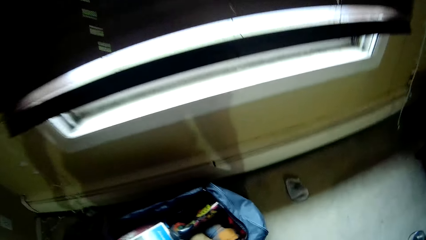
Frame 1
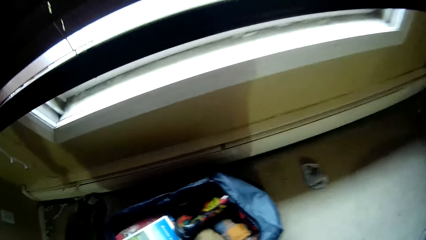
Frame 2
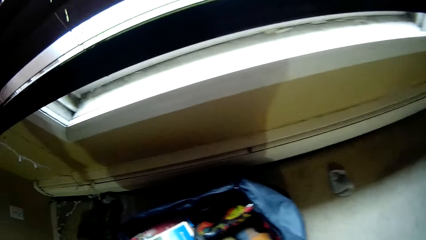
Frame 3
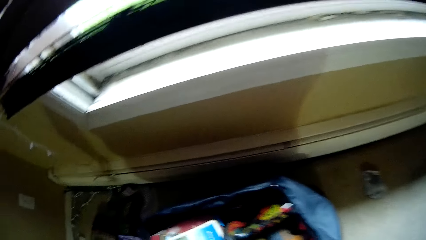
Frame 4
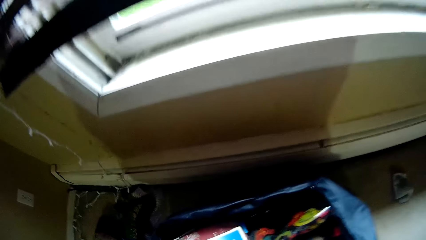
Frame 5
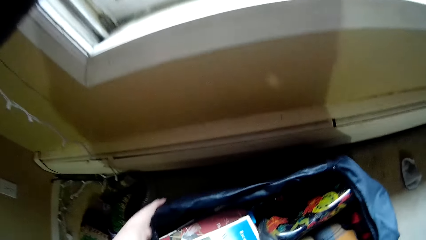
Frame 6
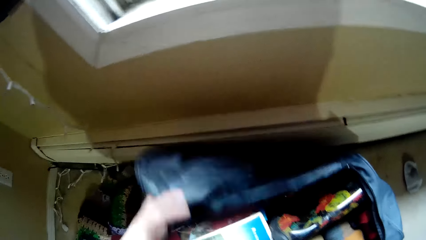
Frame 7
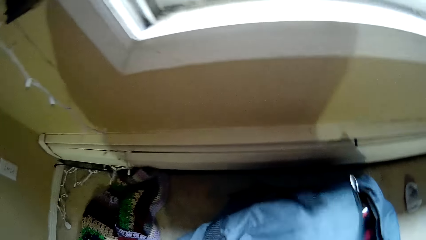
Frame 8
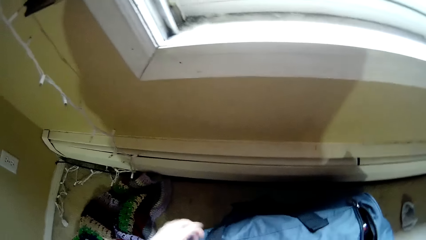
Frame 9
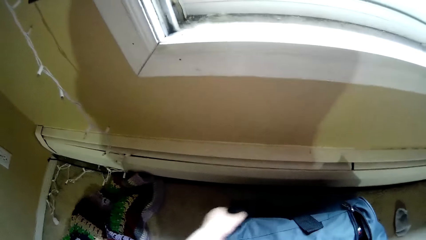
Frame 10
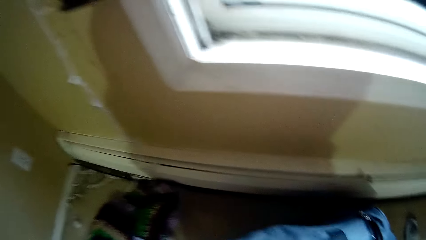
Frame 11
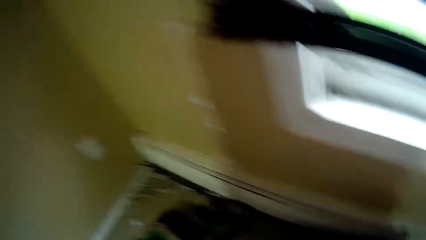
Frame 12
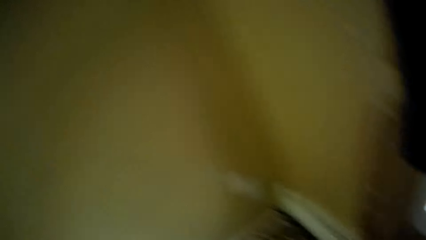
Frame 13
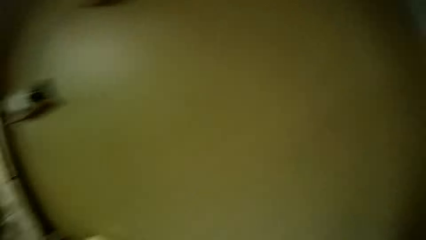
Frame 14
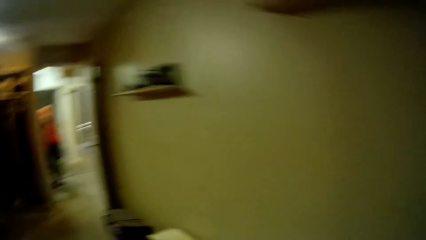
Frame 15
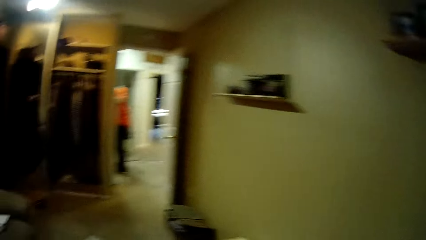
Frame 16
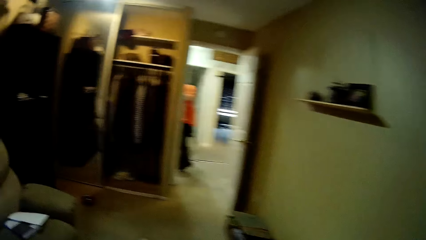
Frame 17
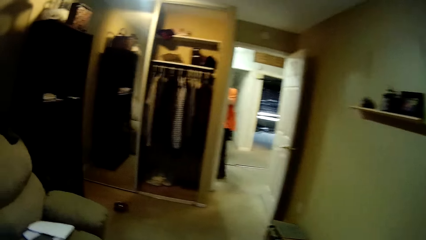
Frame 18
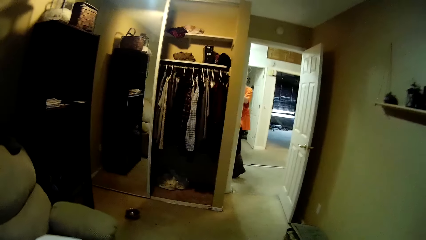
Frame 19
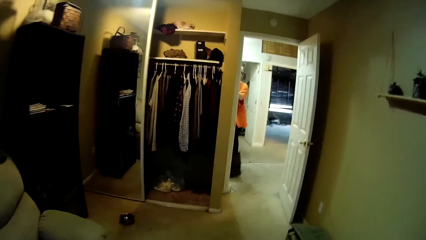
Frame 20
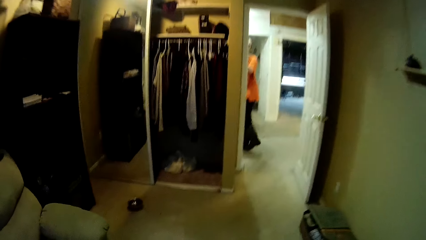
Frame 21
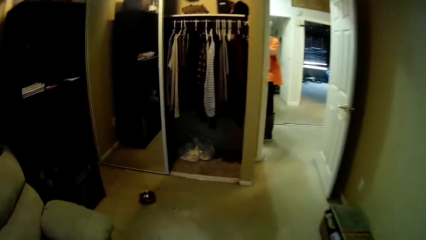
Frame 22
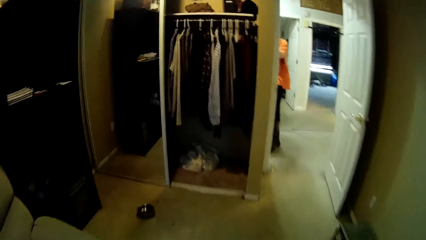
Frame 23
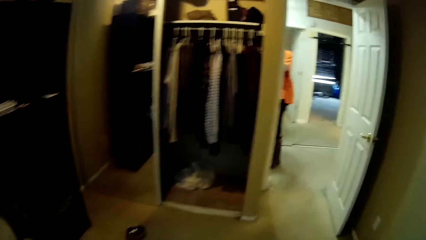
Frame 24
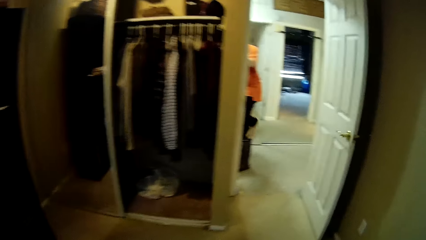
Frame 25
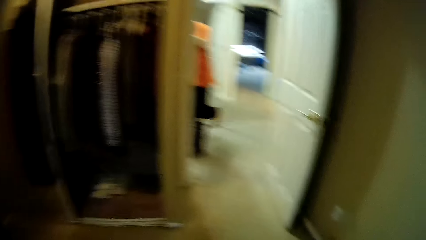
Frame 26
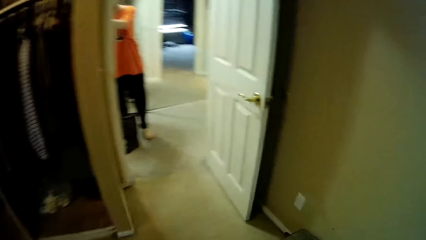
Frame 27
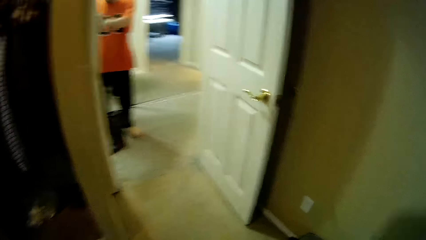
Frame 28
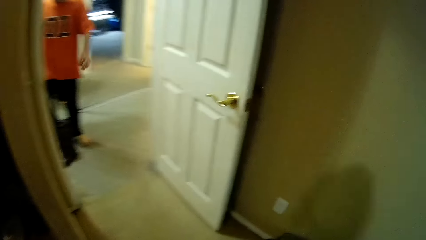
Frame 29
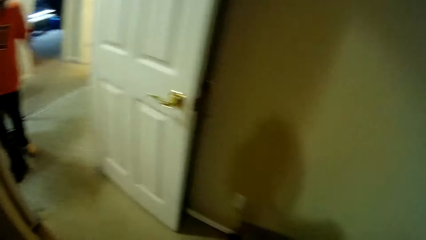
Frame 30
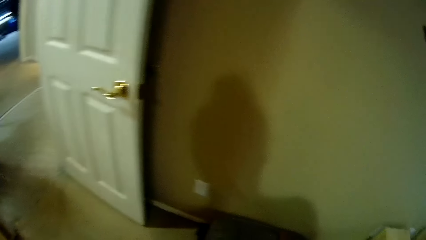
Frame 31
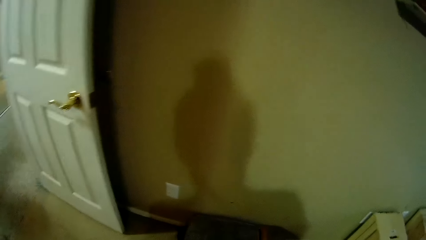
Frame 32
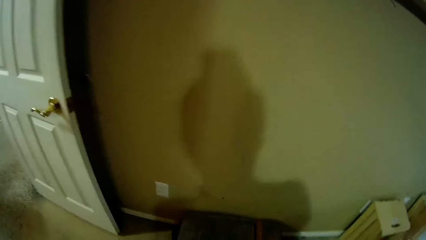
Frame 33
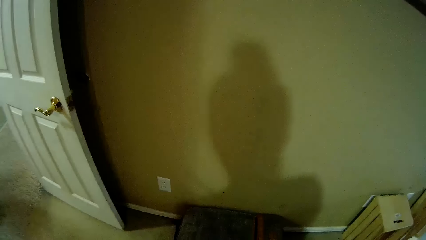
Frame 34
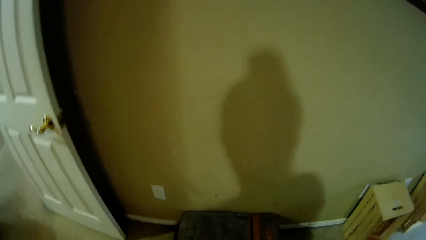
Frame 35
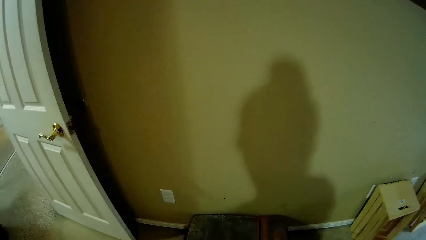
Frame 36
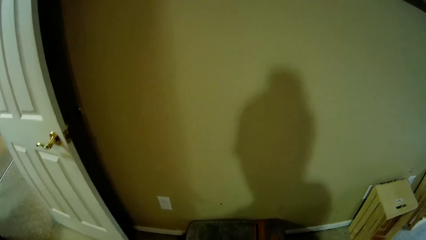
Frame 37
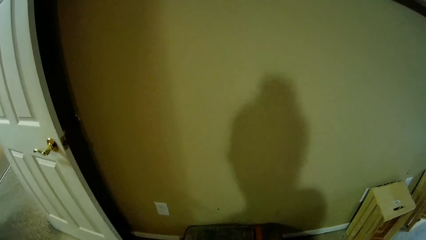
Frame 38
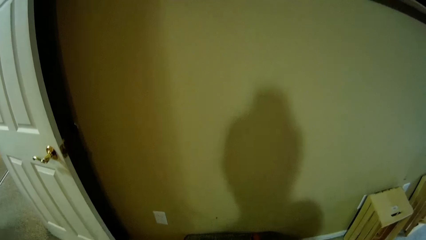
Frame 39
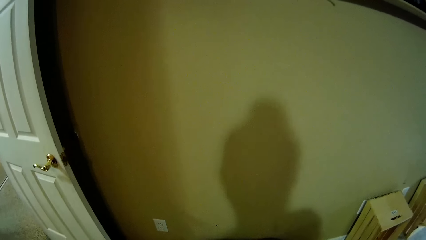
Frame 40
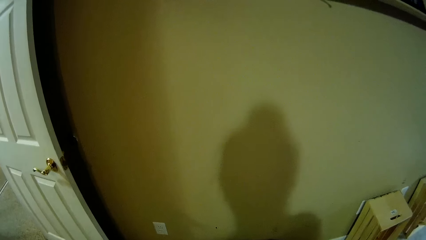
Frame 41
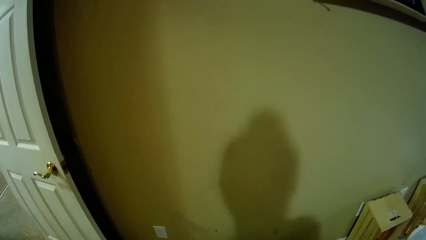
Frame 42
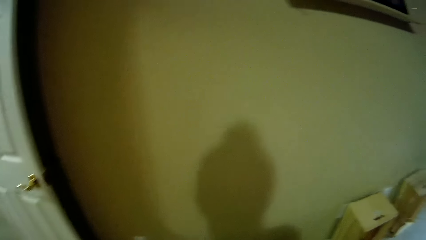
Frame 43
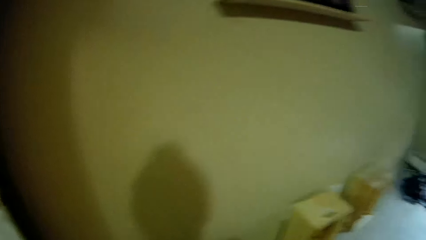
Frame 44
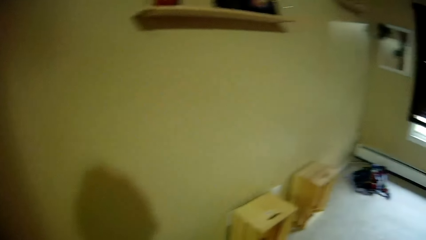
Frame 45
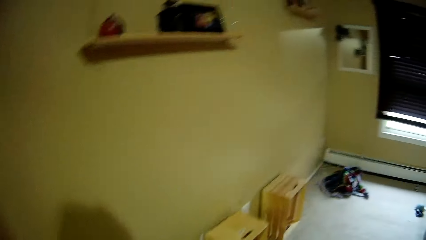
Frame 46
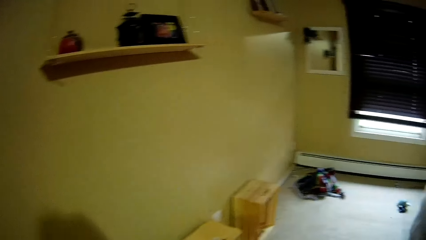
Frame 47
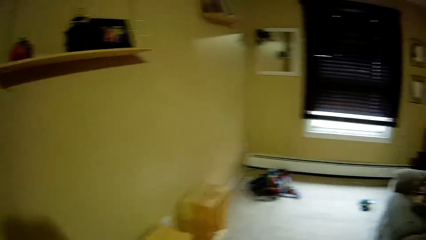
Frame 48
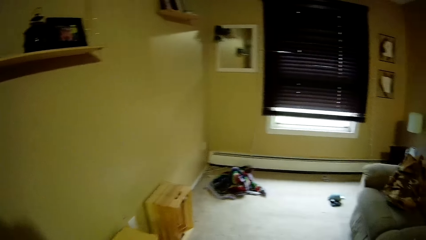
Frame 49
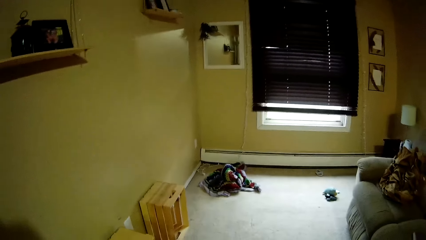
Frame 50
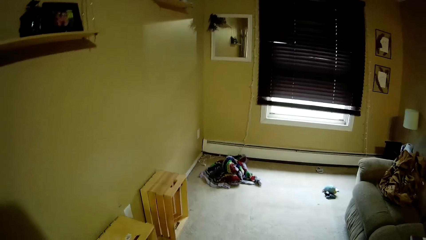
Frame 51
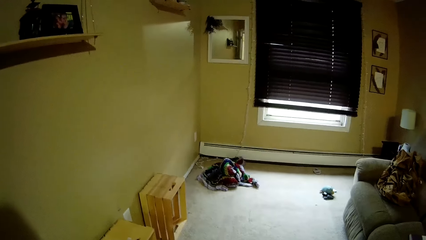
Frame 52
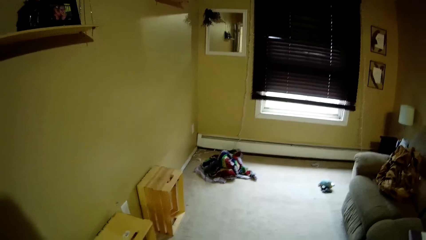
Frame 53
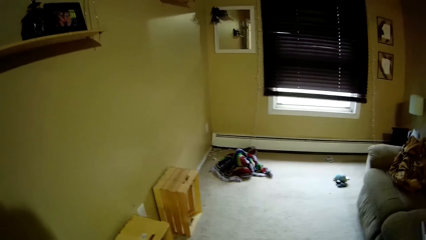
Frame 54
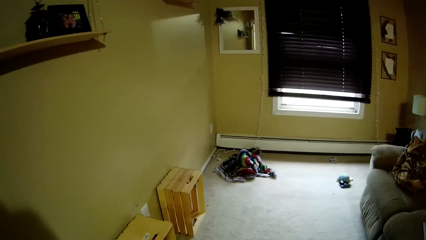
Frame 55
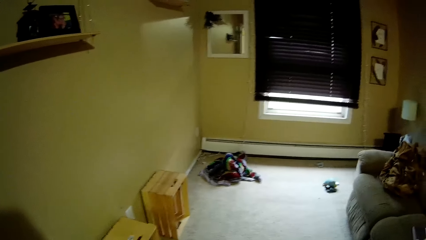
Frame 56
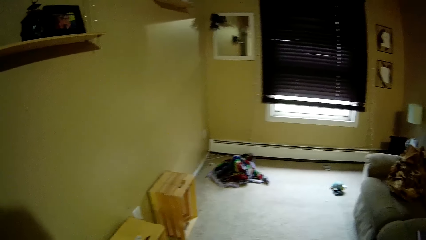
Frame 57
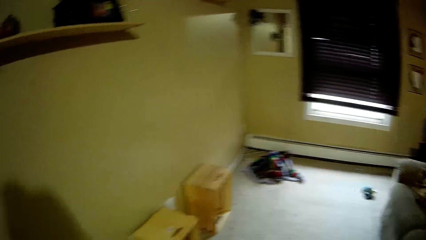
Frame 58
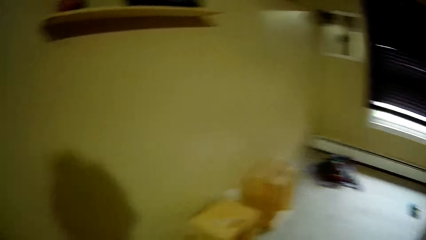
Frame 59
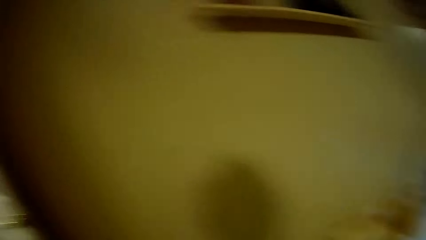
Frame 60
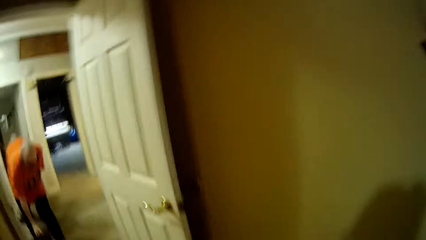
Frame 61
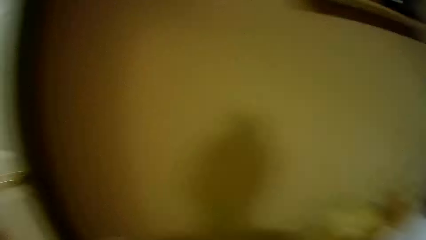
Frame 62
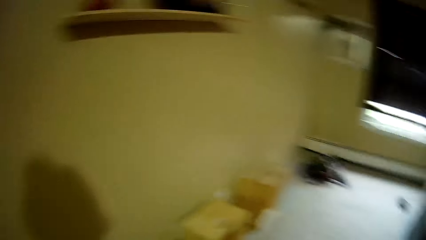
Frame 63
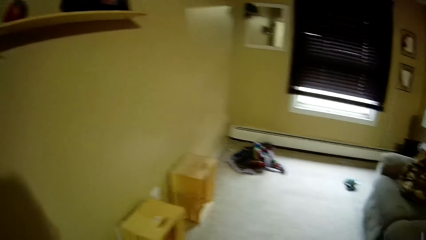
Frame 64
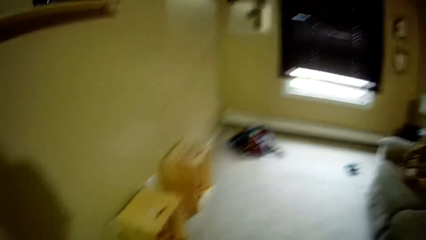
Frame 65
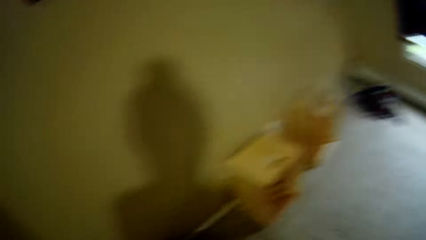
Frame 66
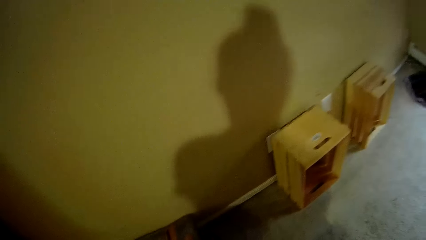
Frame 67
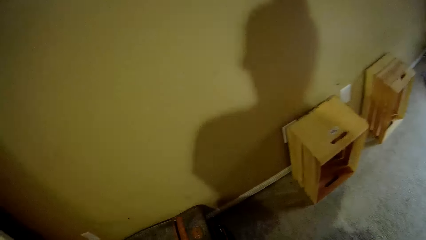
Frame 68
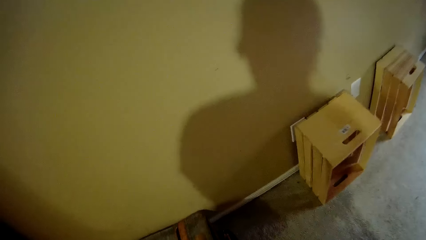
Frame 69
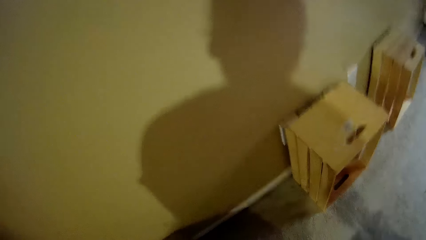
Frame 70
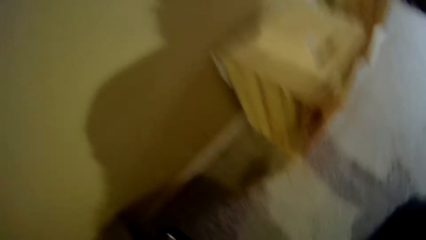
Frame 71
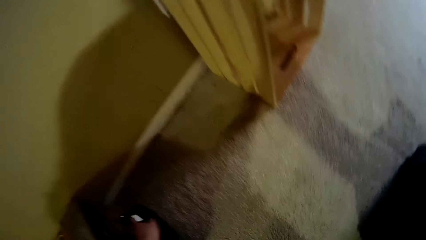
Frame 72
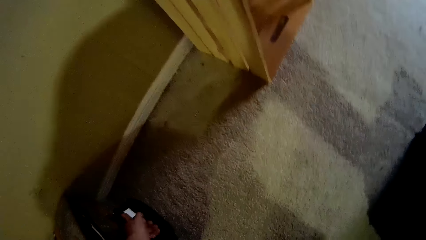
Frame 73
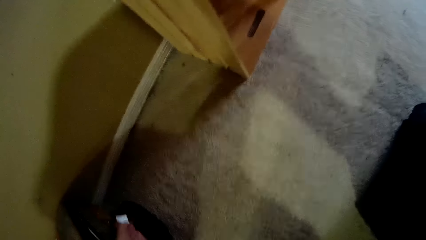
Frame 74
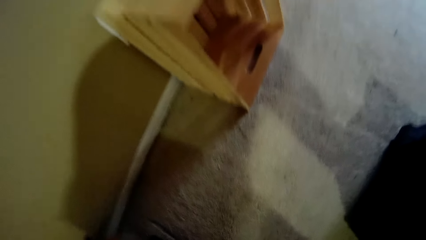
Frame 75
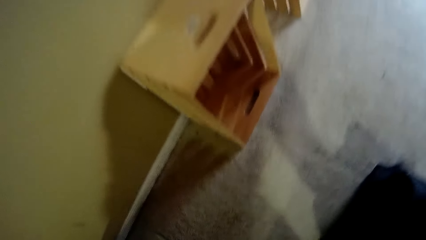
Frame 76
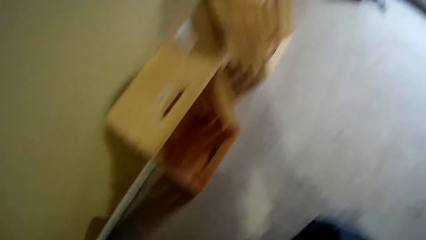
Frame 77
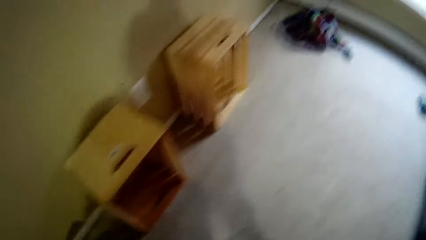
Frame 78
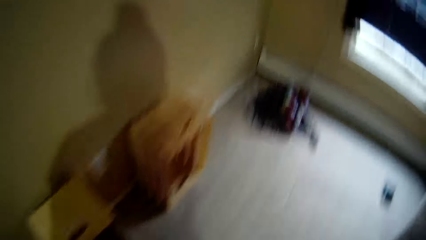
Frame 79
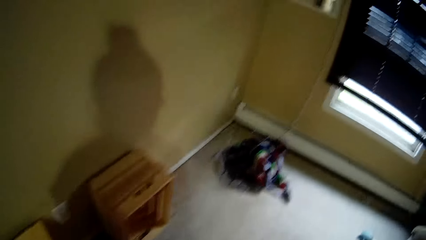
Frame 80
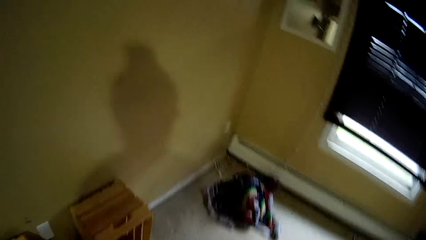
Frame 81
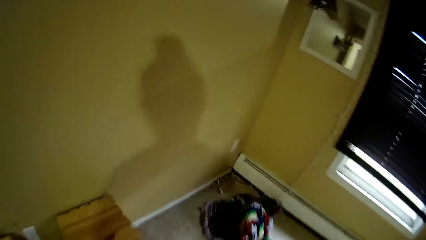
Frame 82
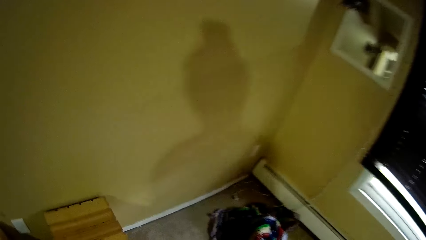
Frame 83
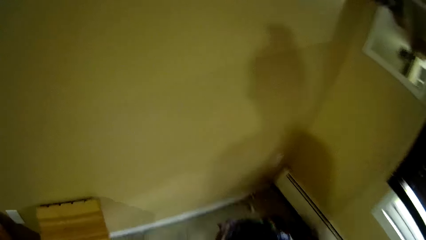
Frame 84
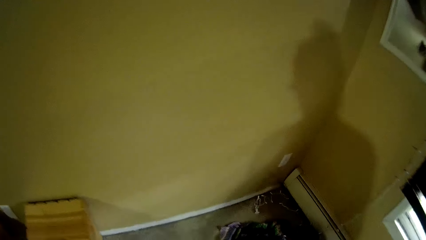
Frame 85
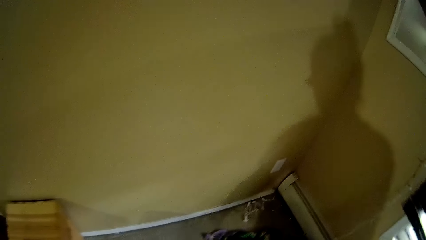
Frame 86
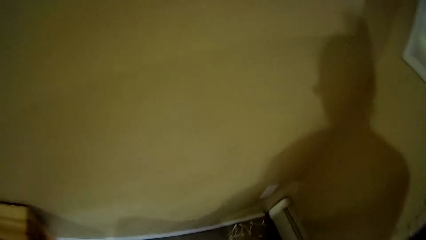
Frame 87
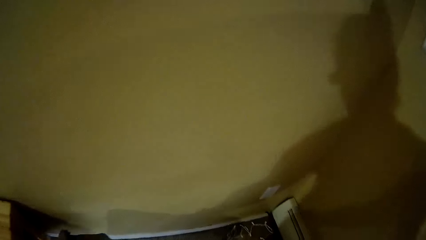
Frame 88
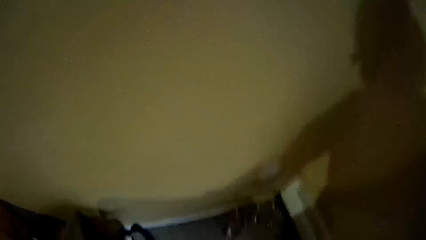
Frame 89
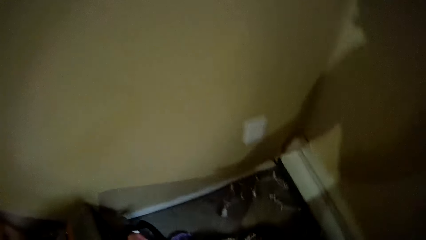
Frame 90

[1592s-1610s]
The camera wearer closes a bag on the floor with her left hand. She looks around. She picks up a piece of paper. She walks in the room.
